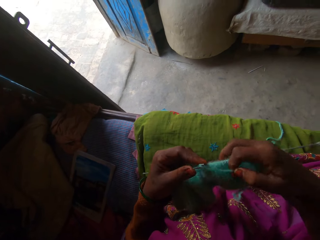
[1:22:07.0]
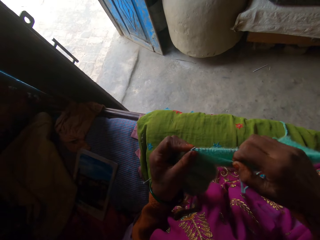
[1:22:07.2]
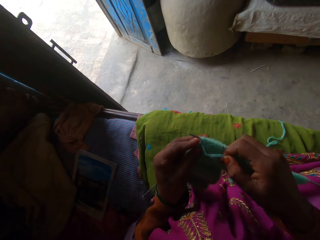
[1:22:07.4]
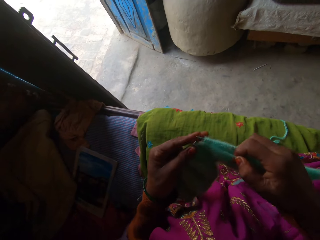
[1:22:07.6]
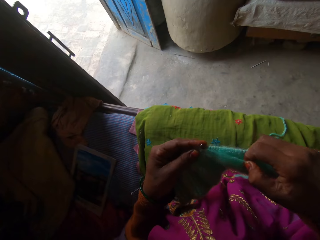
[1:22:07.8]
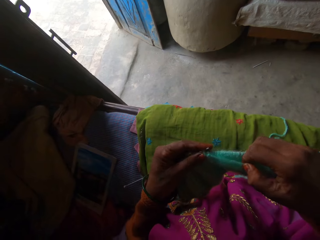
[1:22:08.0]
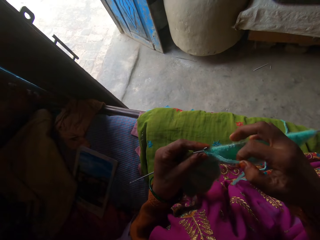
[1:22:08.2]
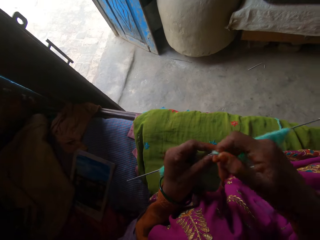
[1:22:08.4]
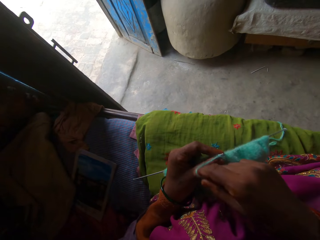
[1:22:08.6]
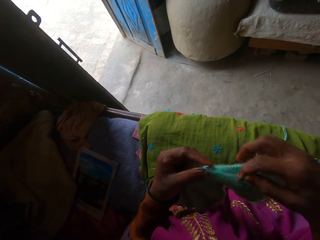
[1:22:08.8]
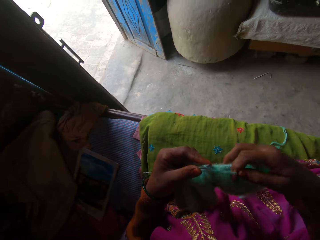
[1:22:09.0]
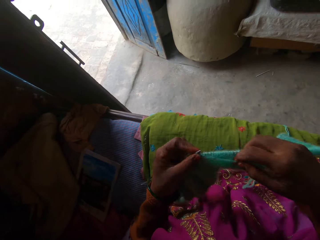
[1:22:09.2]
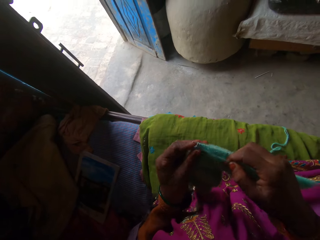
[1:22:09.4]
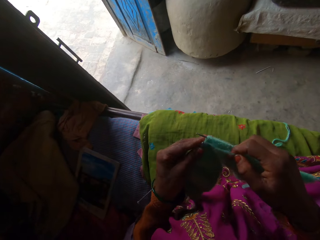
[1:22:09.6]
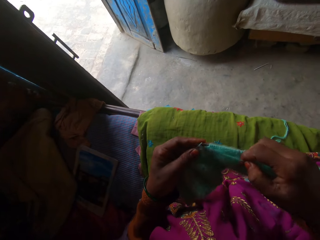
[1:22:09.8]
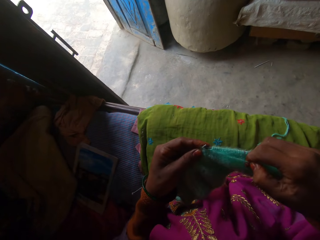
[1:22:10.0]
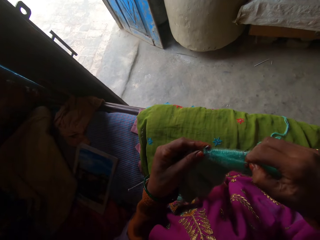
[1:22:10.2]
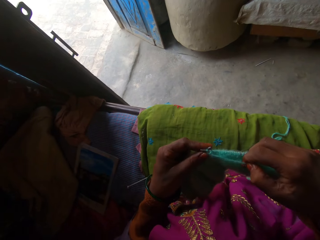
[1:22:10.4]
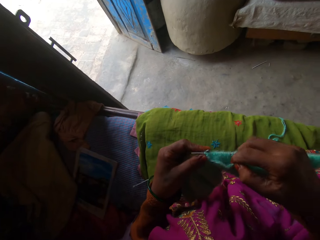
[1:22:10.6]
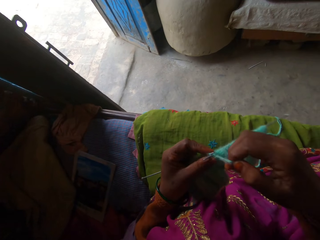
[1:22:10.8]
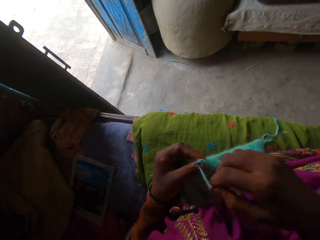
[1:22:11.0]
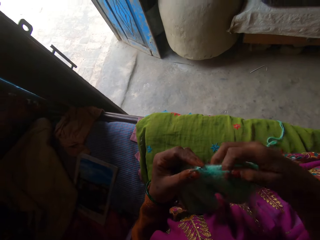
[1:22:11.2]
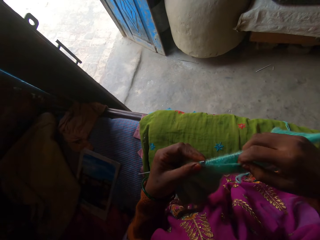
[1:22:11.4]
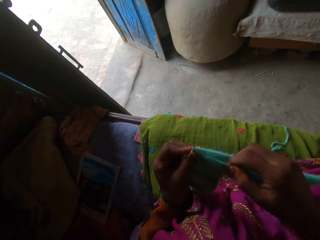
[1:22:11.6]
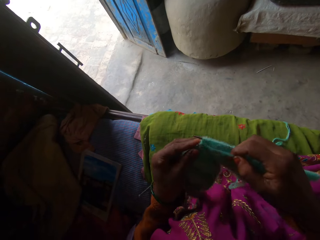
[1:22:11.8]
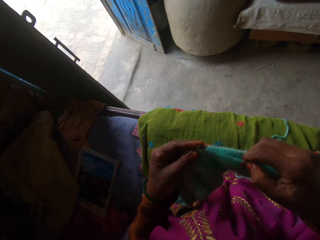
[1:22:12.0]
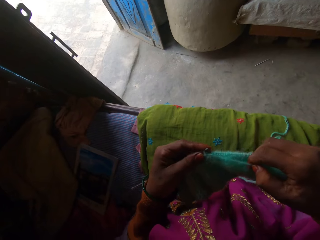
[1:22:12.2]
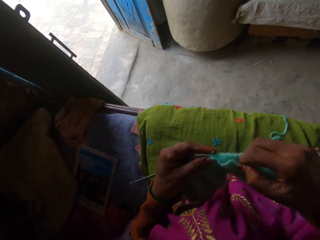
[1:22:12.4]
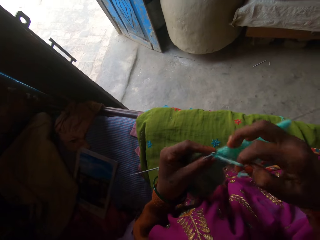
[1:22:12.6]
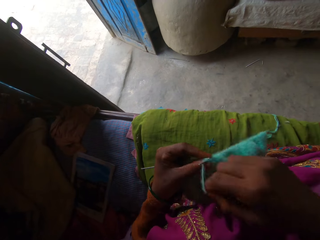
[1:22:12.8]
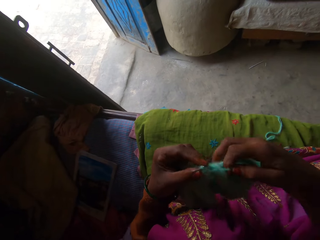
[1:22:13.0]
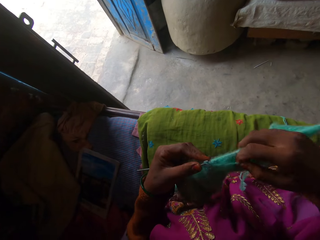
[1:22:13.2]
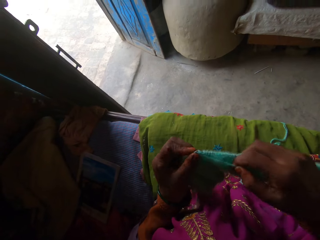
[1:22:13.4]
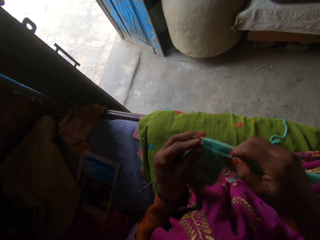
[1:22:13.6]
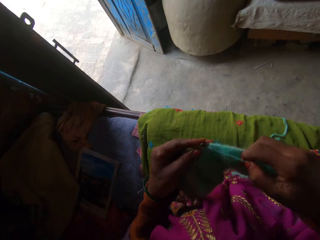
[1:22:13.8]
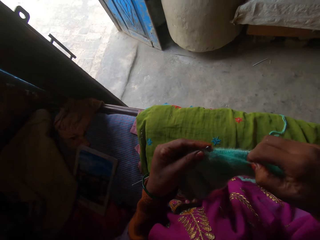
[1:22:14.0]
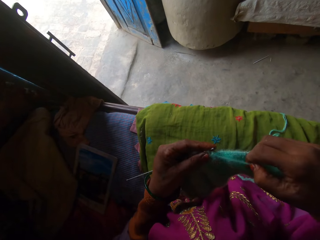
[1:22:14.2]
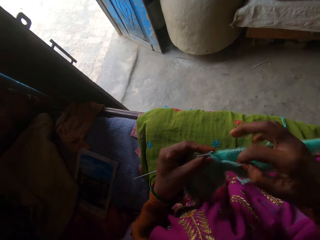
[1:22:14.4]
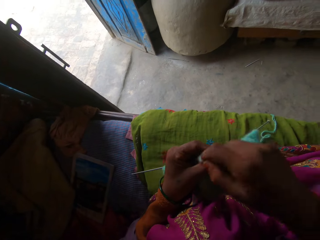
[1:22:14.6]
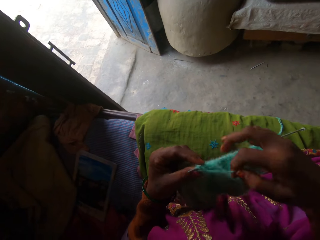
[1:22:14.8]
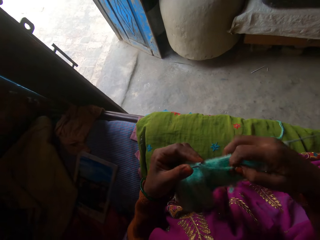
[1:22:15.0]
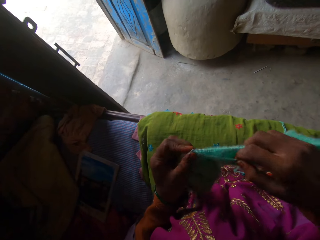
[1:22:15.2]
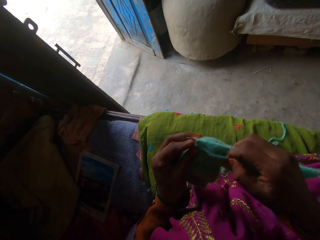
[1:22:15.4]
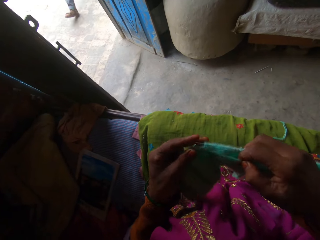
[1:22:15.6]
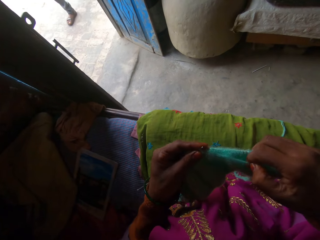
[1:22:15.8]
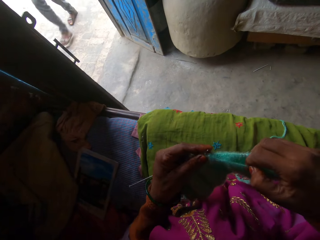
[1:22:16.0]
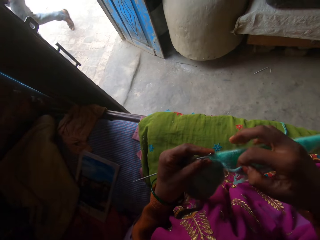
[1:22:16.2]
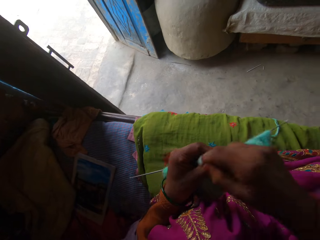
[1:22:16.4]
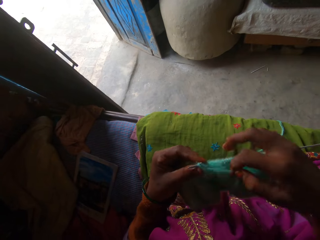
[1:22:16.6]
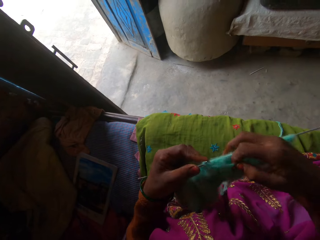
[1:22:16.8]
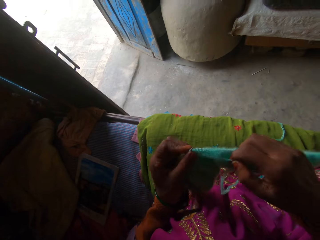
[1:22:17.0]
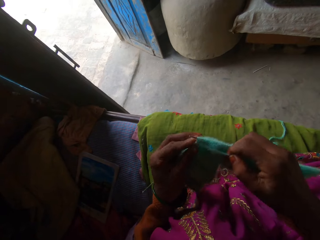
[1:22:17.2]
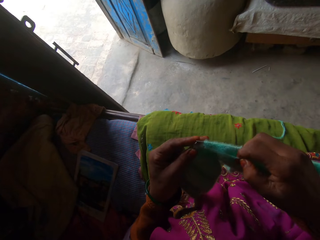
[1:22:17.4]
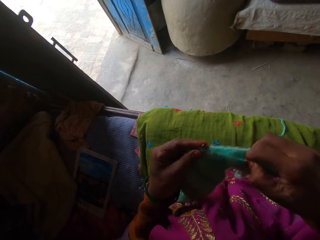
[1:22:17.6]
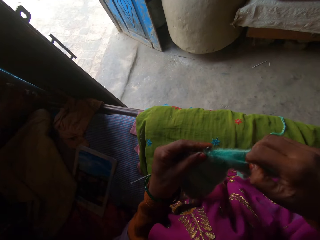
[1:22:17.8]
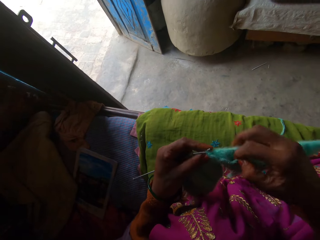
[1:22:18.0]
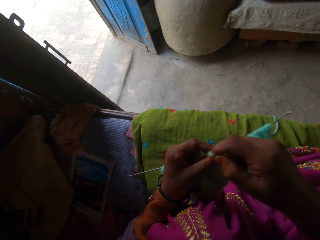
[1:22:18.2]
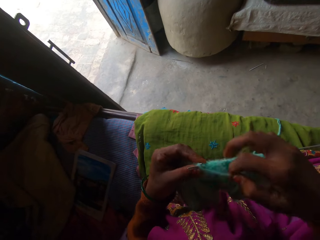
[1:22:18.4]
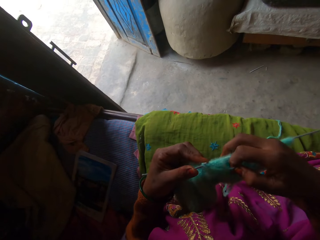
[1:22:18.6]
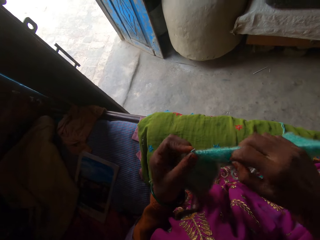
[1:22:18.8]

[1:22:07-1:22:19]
A person walks at the door.

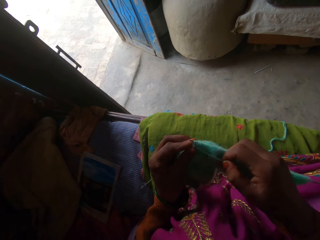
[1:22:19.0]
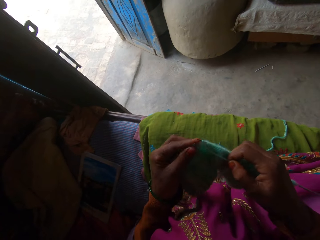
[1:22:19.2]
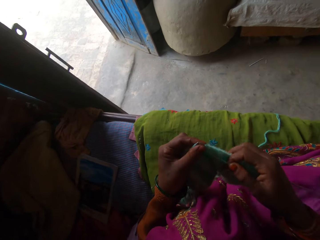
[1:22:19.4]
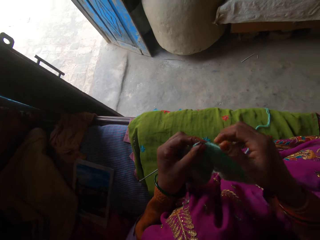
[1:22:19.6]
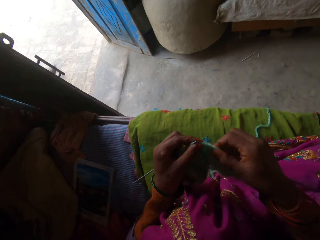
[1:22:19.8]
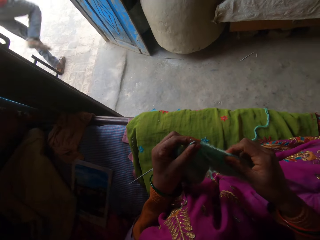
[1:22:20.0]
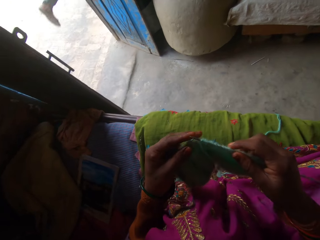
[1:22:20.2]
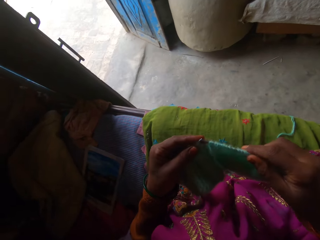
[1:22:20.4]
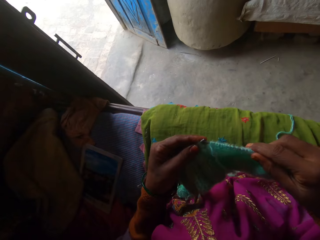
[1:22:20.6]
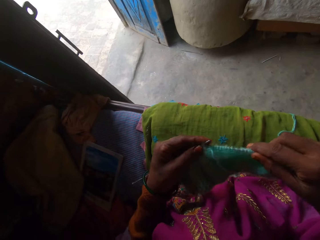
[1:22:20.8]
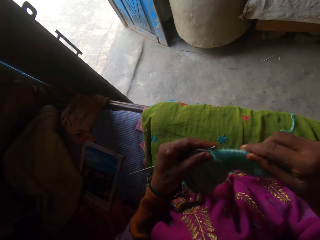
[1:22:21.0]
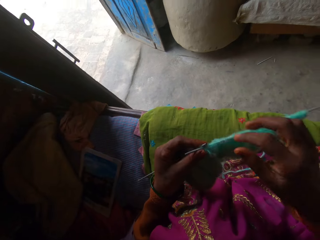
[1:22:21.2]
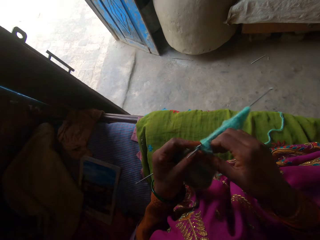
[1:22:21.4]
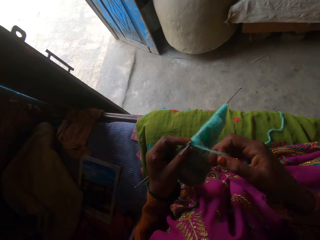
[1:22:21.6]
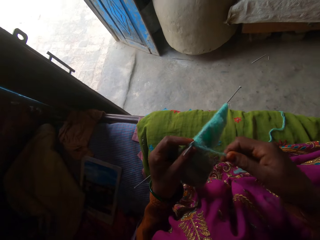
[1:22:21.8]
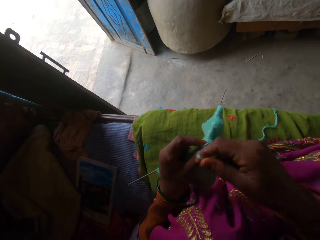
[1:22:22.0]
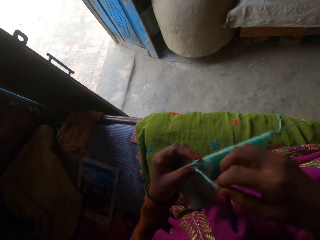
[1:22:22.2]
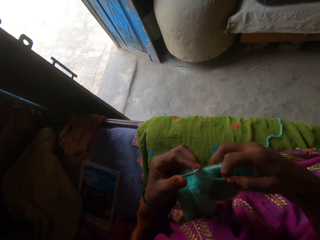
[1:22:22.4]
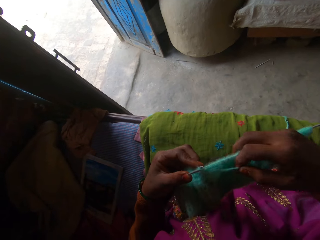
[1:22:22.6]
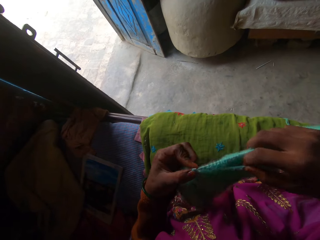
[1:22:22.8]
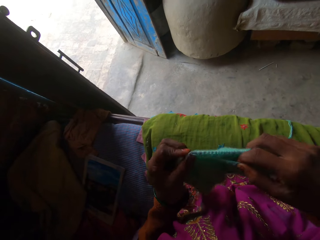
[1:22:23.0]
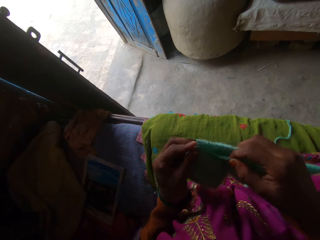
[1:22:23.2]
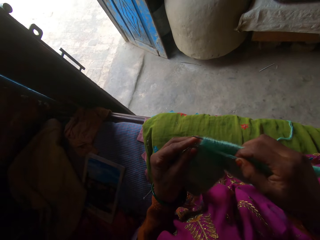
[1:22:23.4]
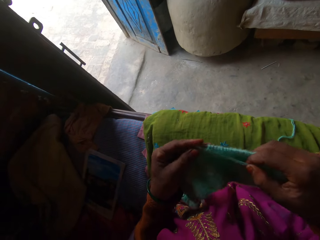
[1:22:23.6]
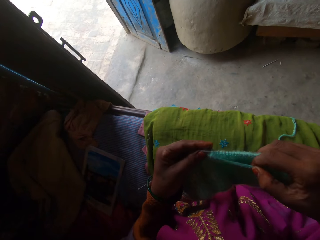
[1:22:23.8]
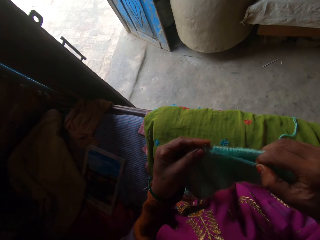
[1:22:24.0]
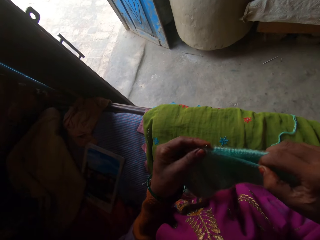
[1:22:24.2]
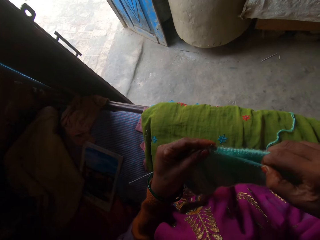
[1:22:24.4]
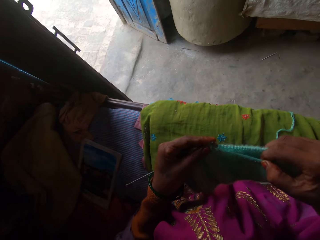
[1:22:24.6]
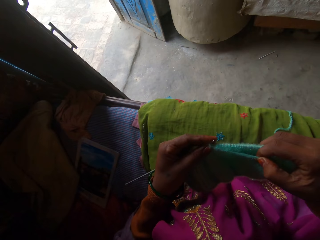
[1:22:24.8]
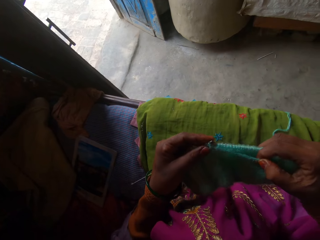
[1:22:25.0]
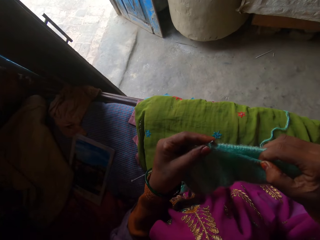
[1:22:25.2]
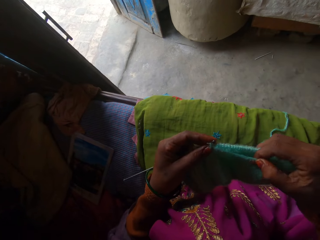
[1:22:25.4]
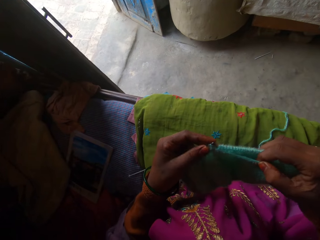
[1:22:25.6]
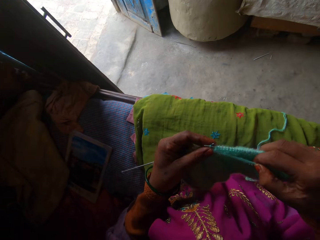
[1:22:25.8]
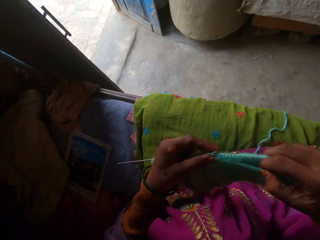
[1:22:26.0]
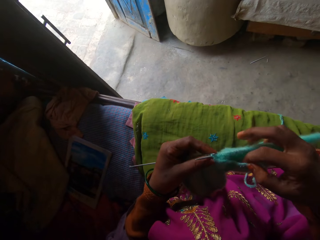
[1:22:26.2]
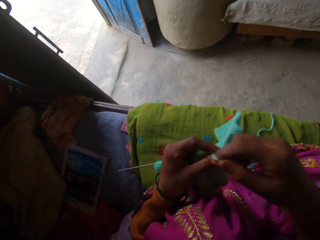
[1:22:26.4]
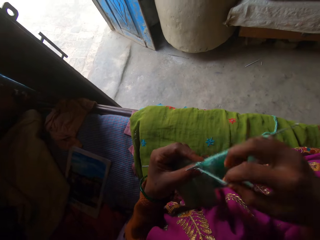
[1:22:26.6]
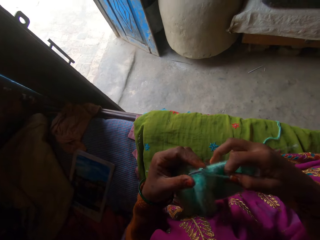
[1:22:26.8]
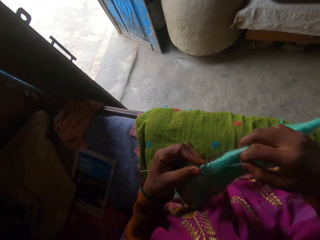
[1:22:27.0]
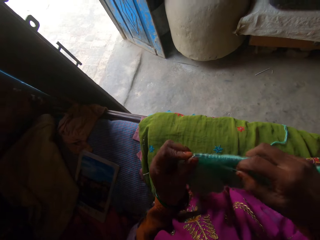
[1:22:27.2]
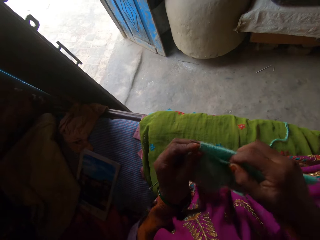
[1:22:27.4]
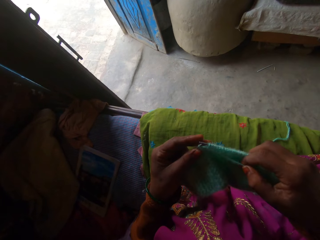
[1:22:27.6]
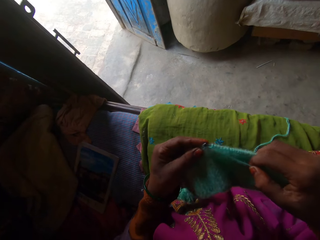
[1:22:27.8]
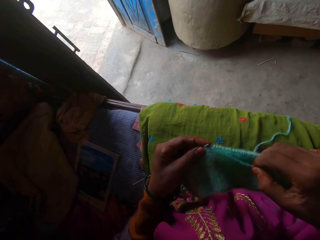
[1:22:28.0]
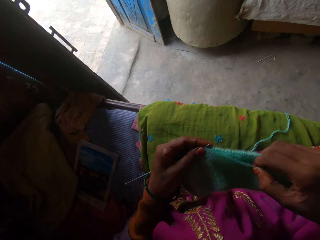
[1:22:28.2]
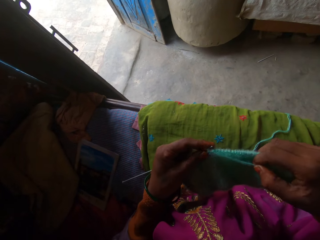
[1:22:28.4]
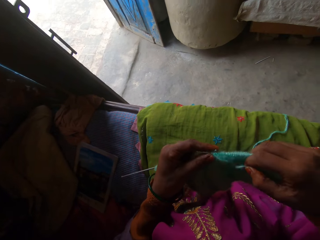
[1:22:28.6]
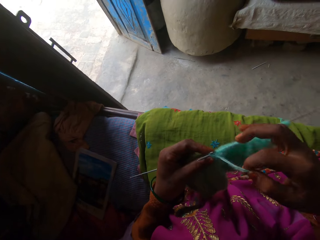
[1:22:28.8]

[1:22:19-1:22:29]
The camera wearer pulls the fabric on the crochet. A person walks at the door. The camera wearer weaves the fabric.
